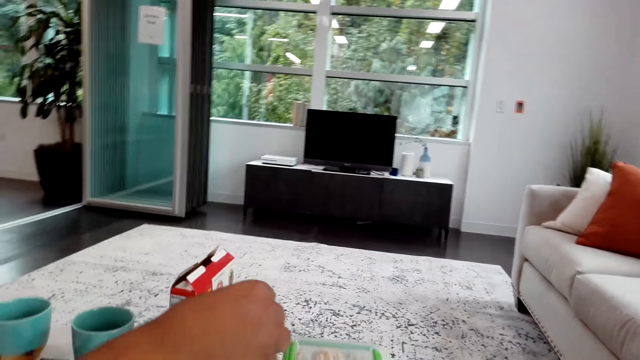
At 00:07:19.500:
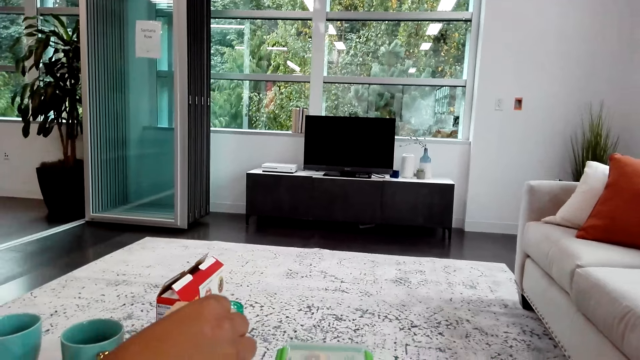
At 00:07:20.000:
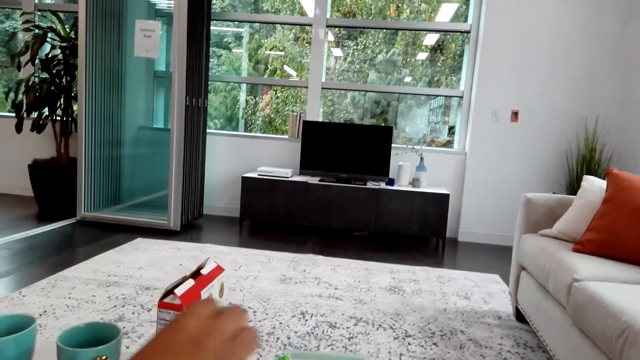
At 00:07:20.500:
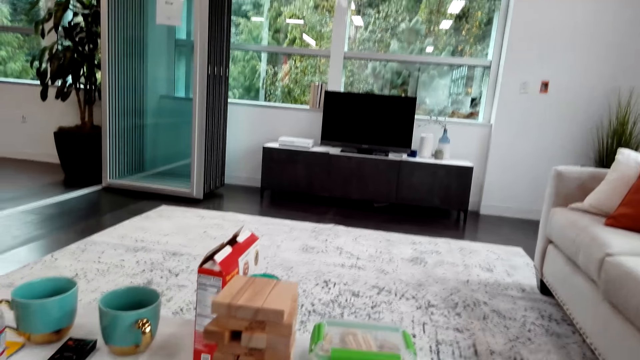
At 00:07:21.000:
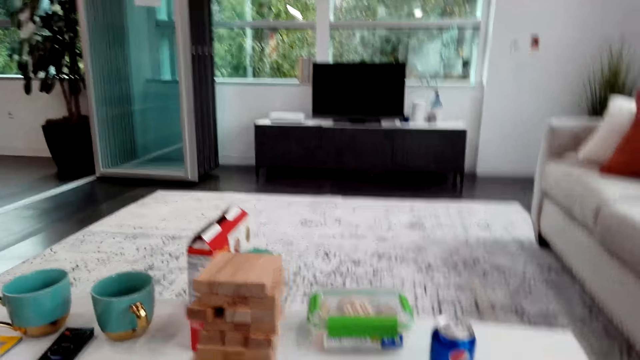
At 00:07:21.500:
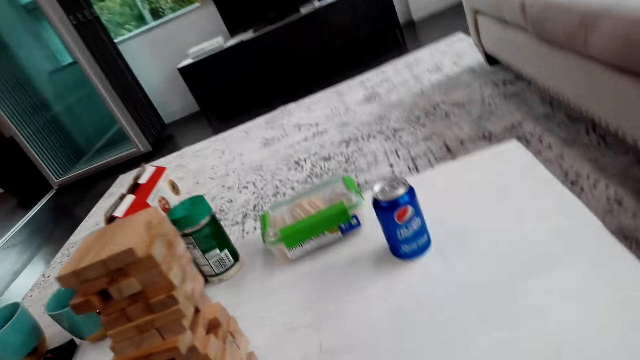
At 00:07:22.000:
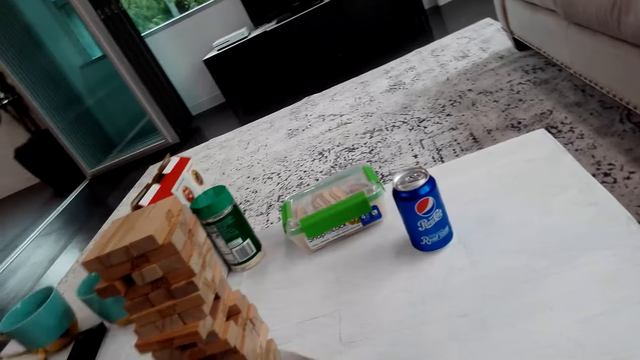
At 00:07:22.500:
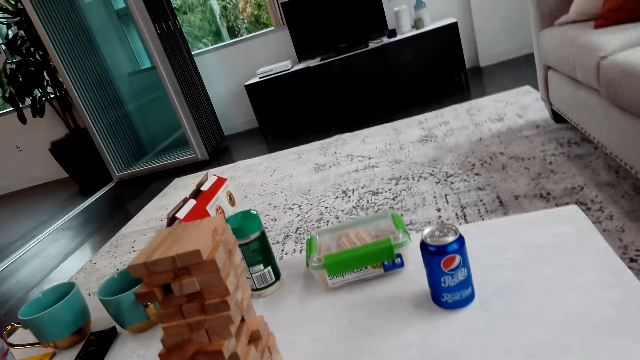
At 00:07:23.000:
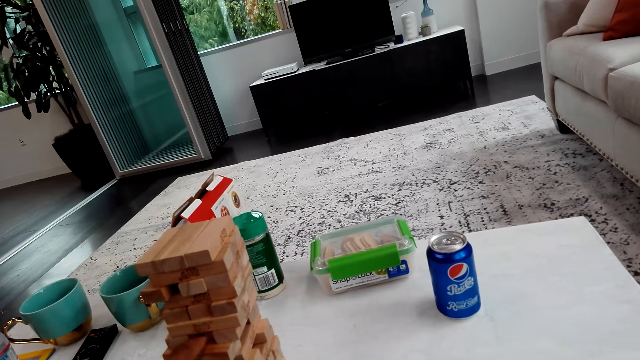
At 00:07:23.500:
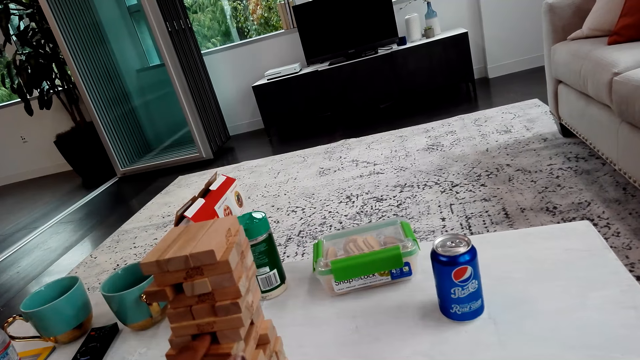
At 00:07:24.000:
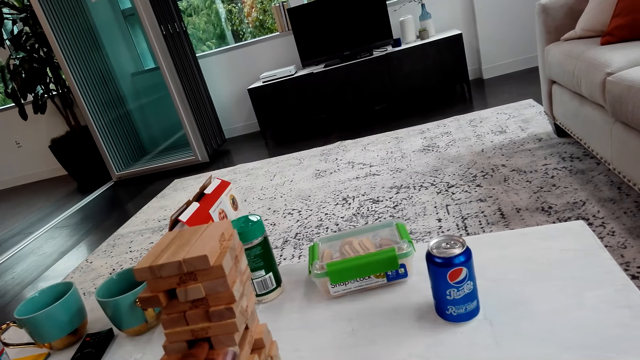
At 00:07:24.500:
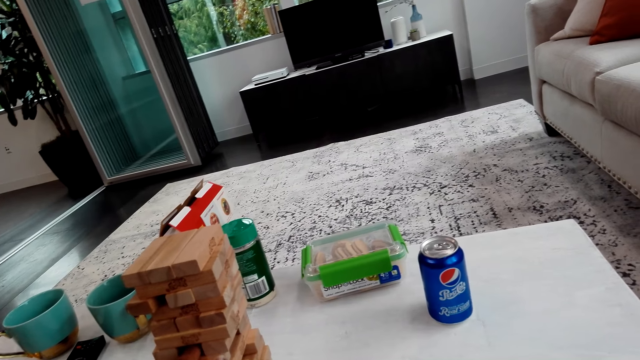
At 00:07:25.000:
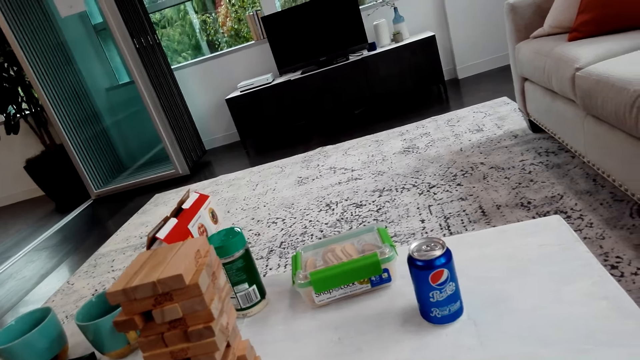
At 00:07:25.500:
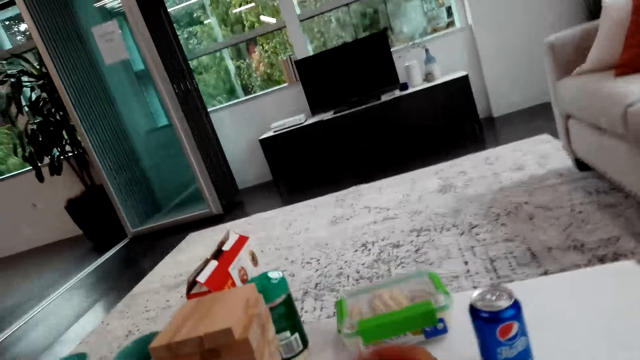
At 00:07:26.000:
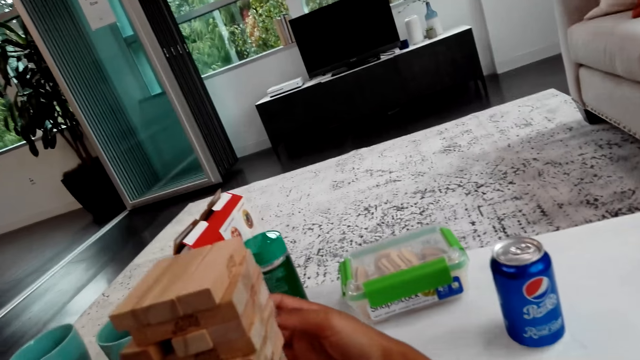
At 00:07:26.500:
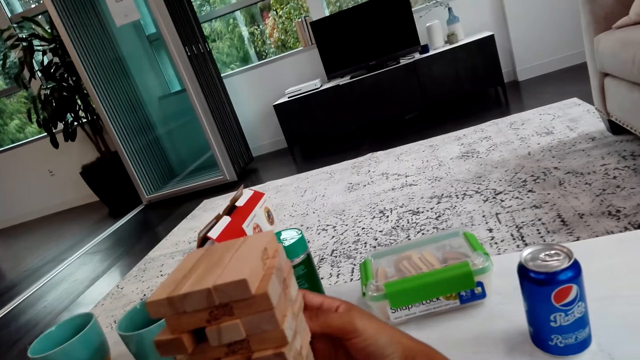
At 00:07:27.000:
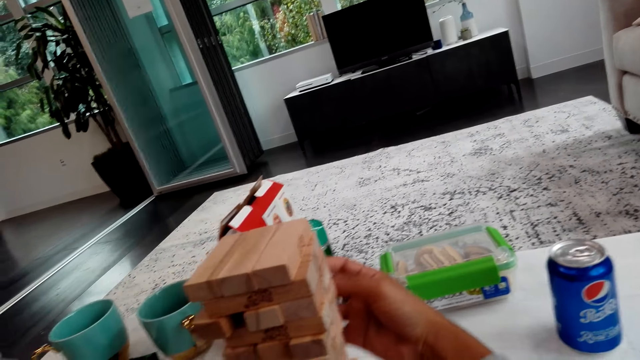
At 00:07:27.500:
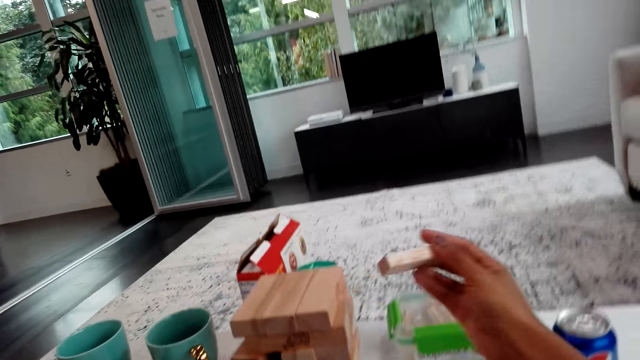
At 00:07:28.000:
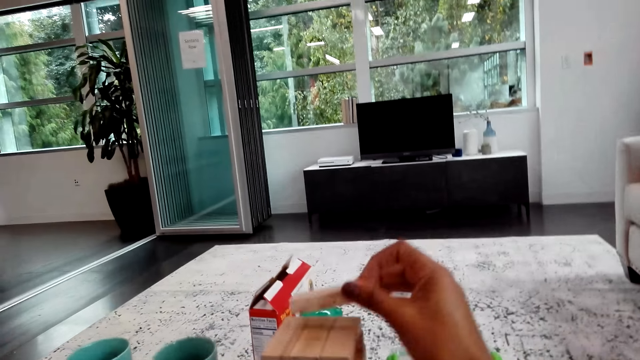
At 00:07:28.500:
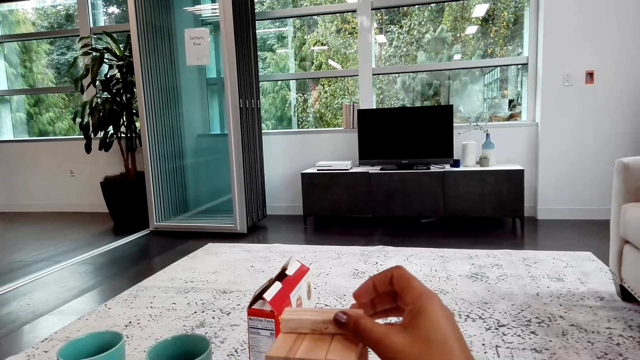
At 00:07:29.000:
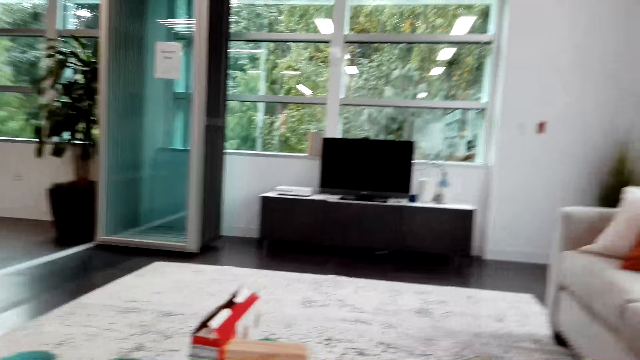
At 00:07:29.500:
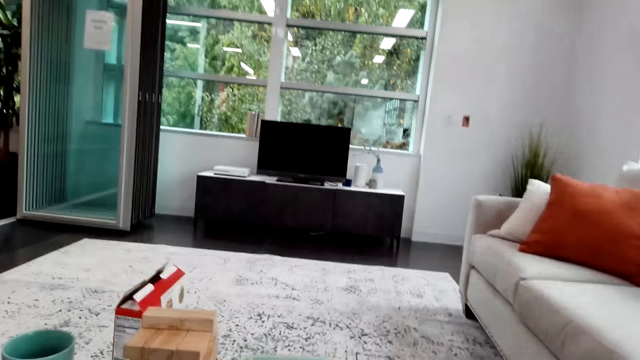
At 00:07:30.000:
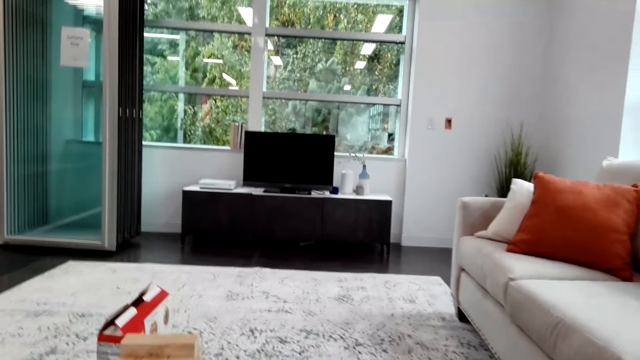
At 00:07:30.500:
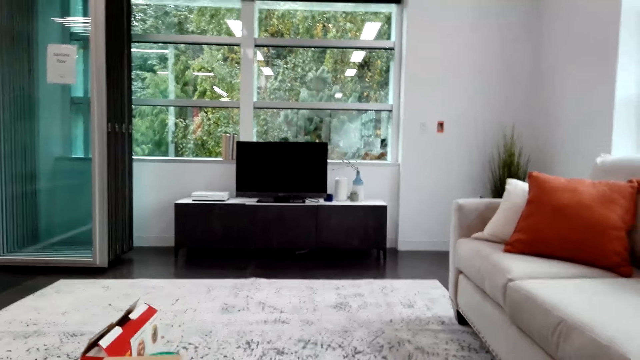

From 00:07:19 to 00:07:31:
A man puts a block on the top. The man plays the trembling tower. The camera wearer talks with the man. The man pushes a block. The camera wearer plays the trembling tower. They pull a block and put the block on top.

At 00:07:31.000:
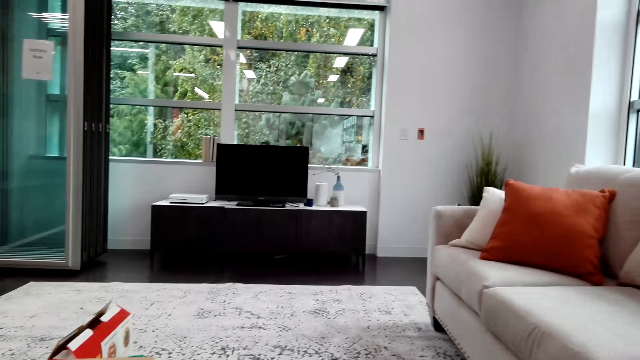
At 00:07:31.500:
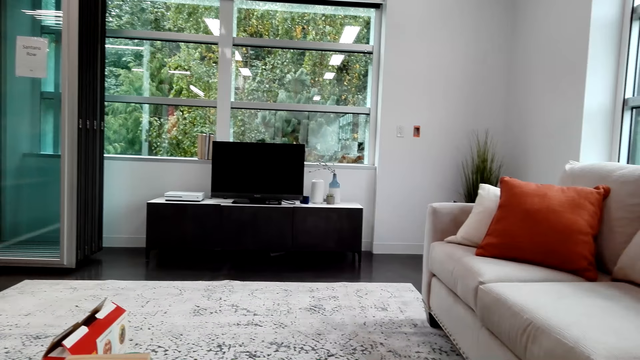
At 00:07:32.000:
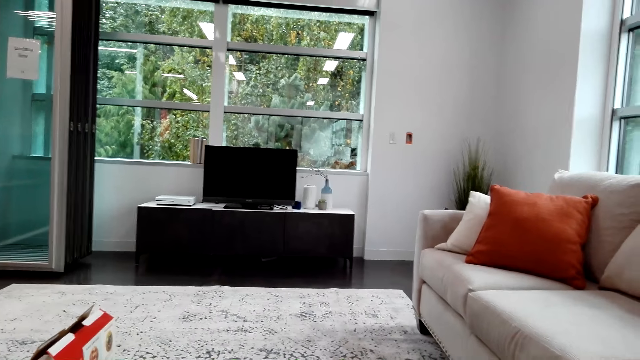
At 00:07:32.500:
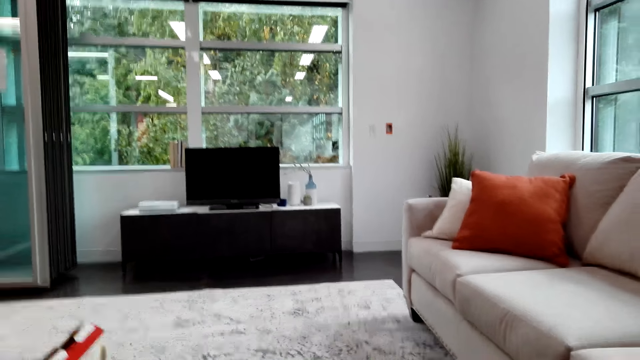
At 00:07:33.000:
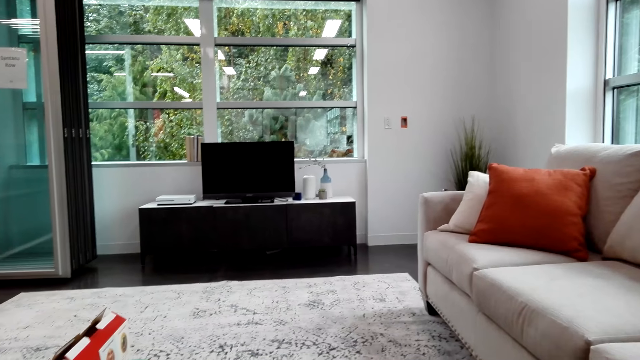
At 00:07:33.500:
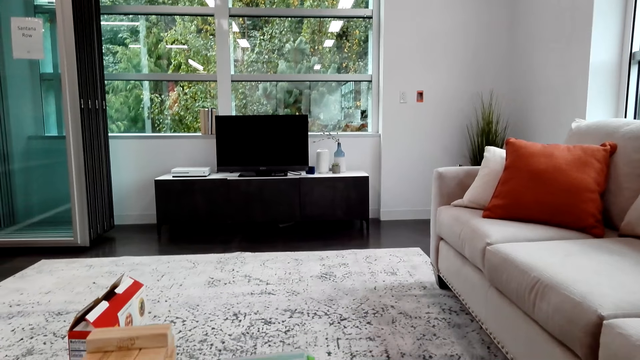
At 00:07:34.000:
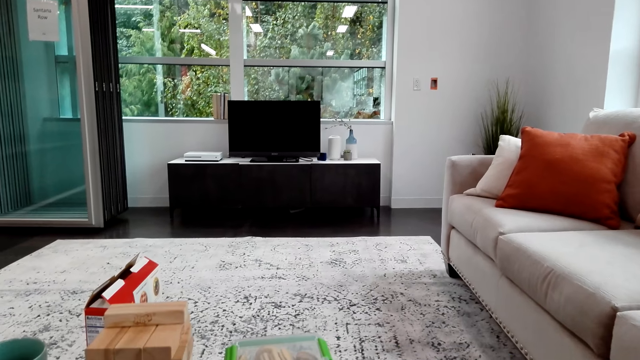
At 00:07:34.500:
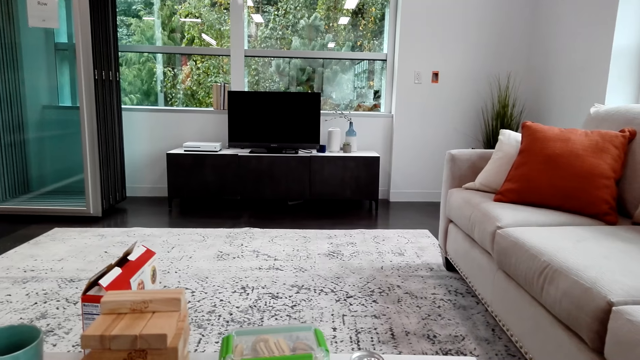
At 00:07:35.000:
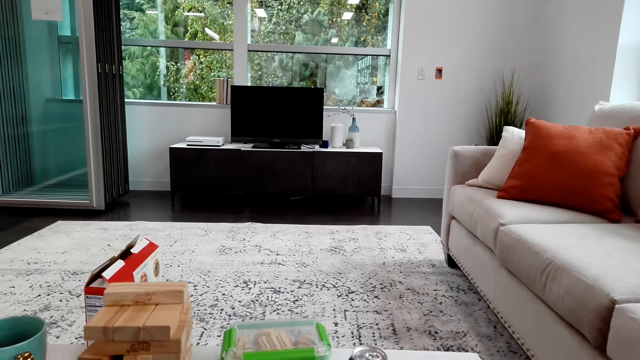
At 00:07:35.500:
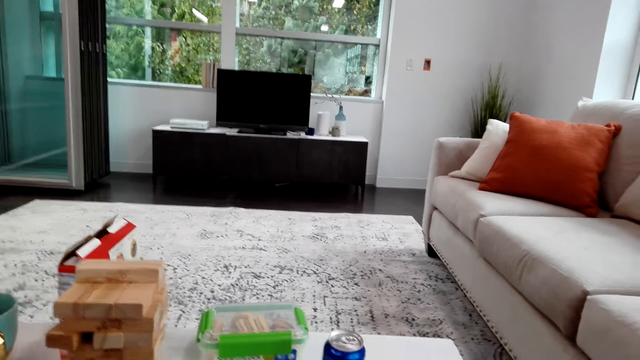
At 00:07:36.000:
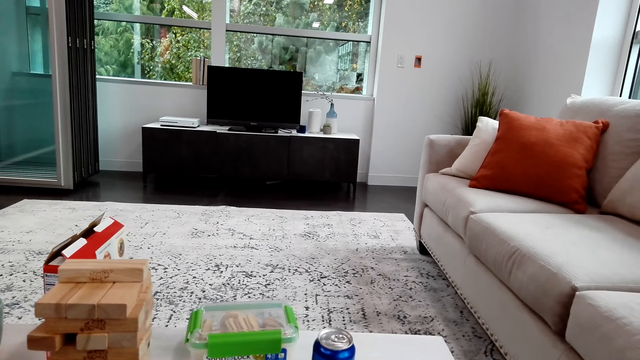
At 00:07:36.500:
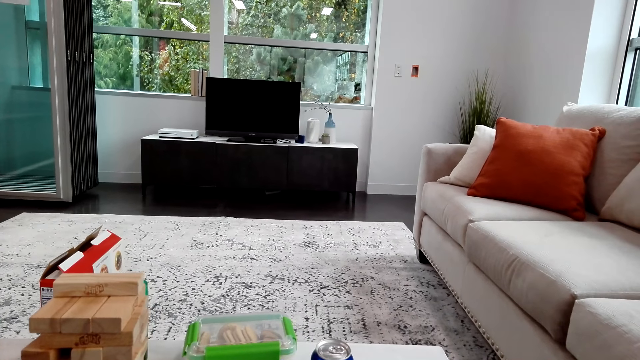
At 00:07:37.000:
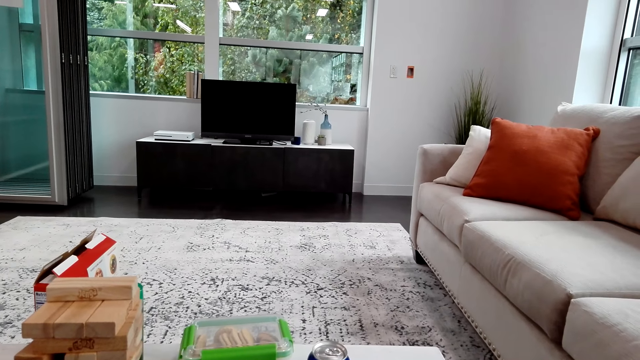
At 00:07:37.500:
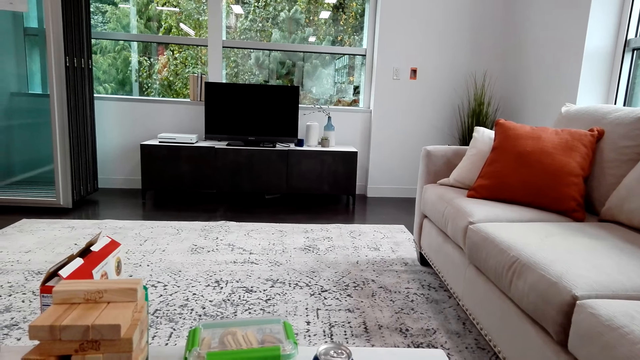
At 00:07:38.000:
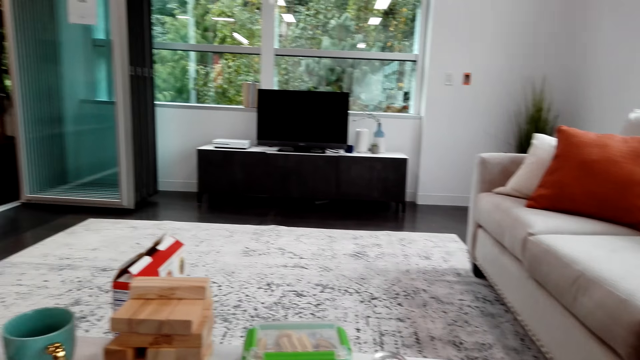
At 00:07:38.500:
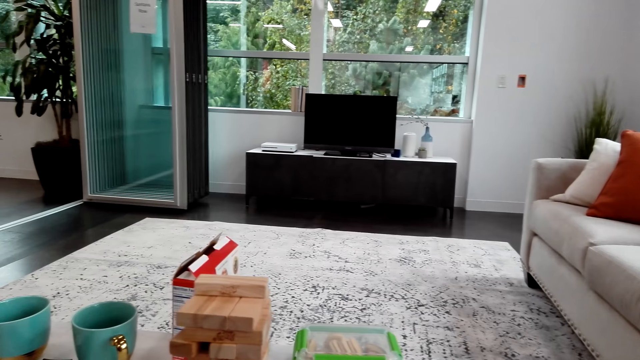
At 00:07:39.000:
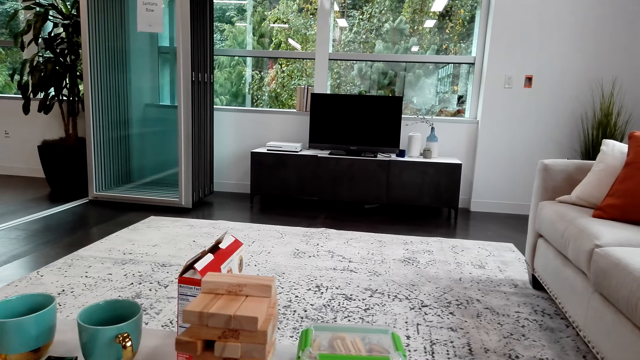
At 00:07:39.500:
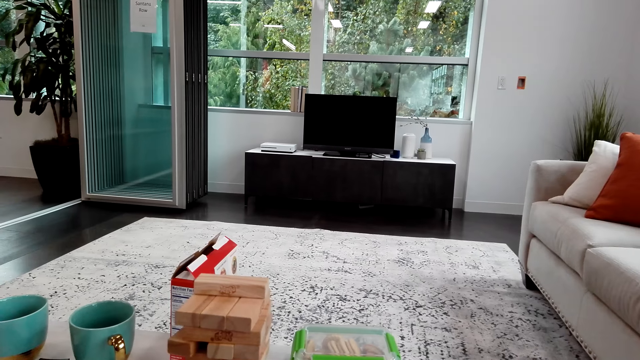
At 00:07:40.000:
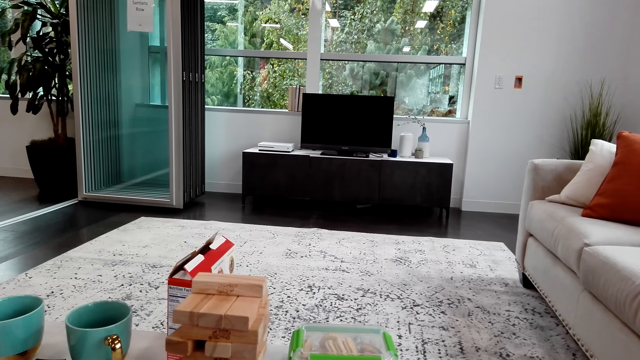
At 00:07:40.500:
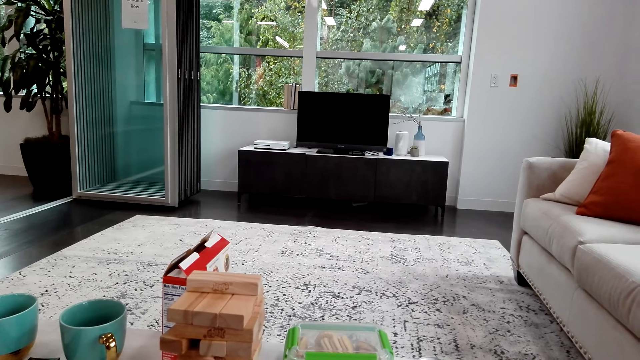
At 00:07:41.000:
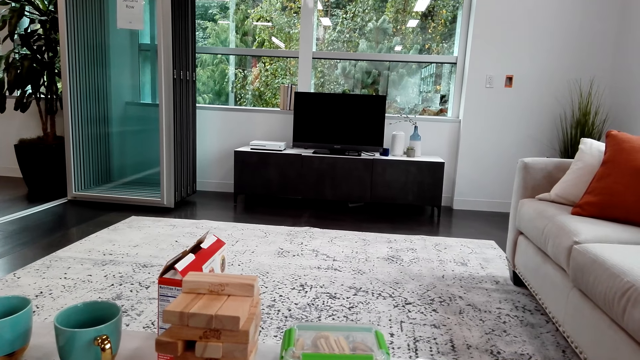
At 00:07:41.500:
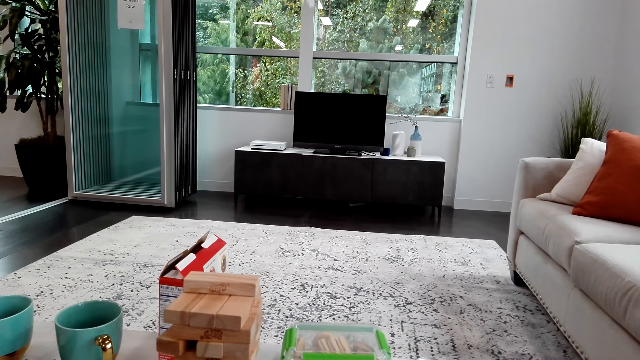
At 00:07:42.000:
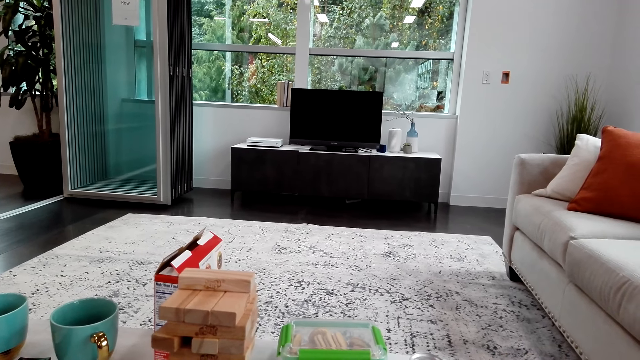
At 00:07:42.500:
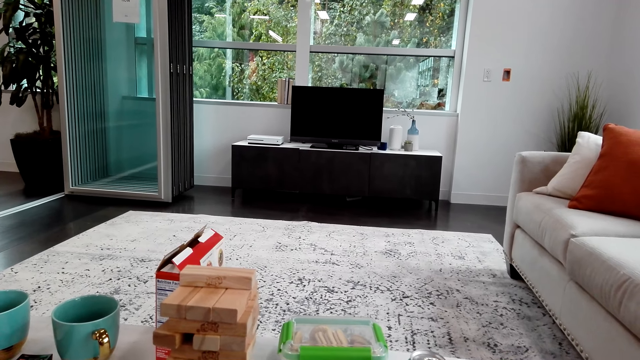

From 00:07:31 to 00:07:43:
The camera wearer looks around. A man talks with the camera wearer. The camera wearer looks around. They touch the blocks.
